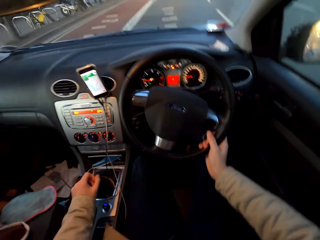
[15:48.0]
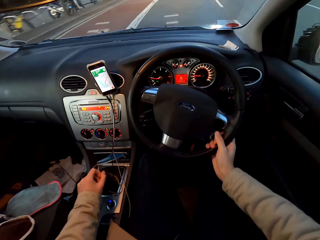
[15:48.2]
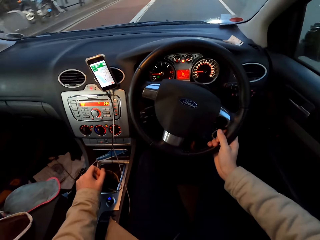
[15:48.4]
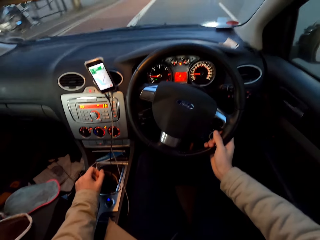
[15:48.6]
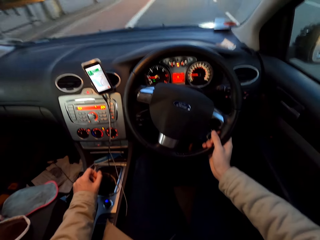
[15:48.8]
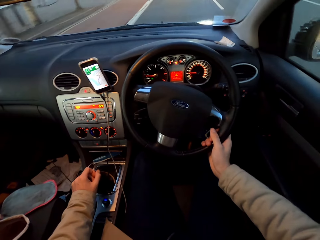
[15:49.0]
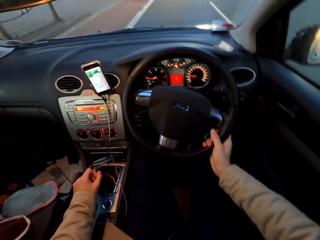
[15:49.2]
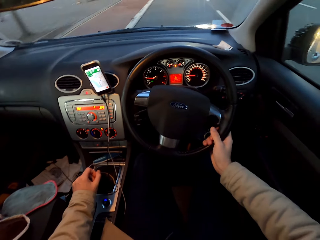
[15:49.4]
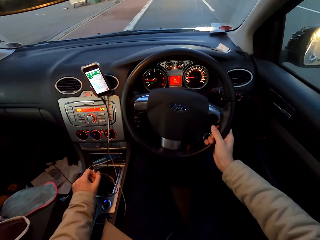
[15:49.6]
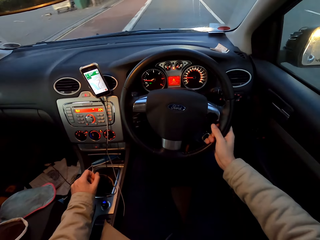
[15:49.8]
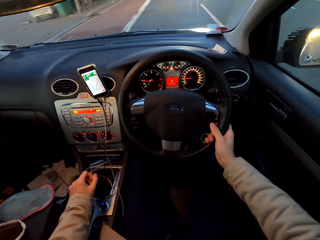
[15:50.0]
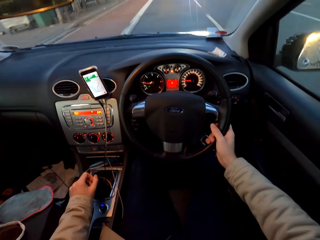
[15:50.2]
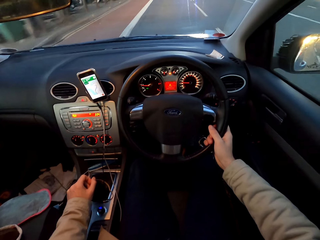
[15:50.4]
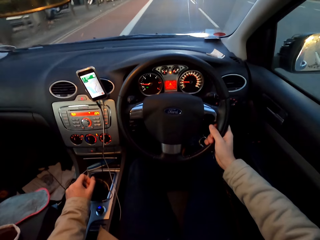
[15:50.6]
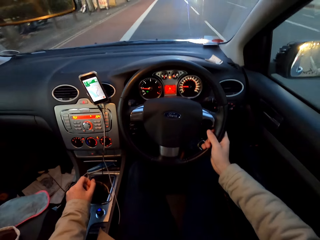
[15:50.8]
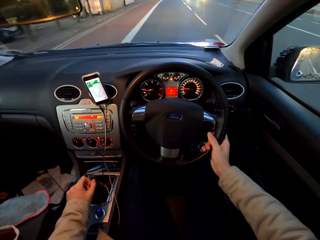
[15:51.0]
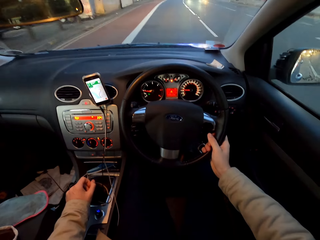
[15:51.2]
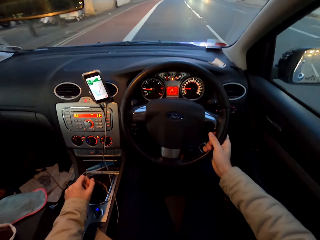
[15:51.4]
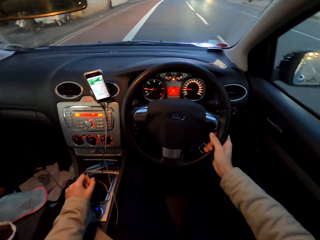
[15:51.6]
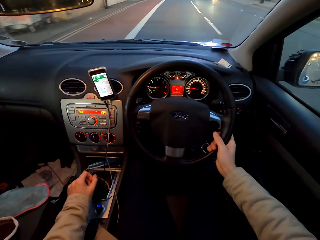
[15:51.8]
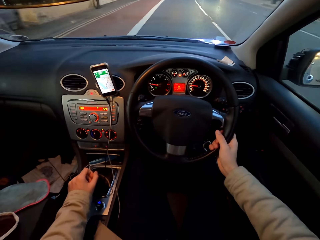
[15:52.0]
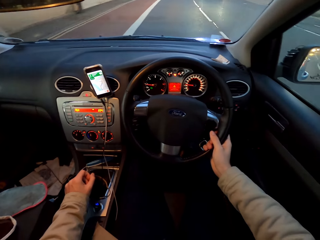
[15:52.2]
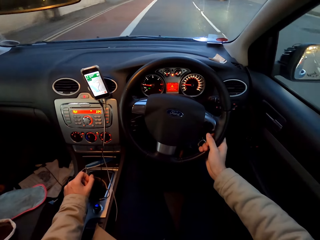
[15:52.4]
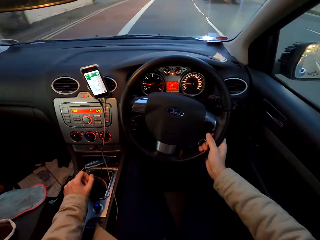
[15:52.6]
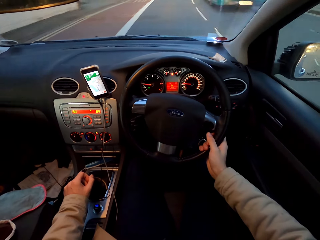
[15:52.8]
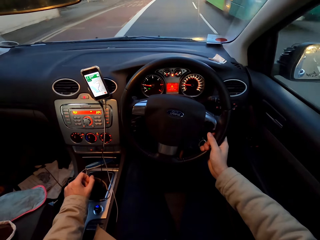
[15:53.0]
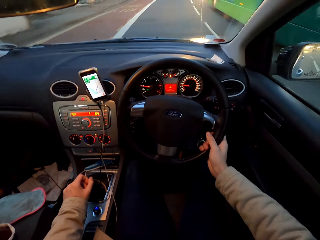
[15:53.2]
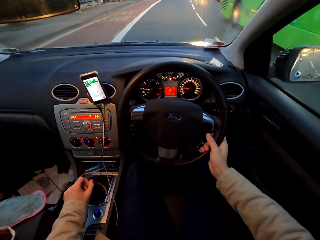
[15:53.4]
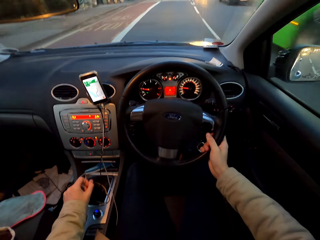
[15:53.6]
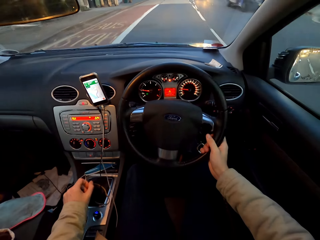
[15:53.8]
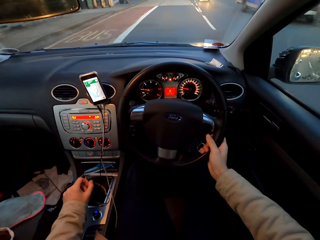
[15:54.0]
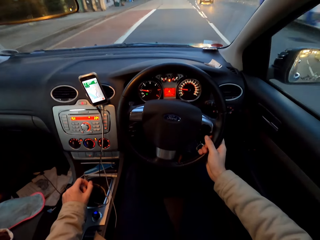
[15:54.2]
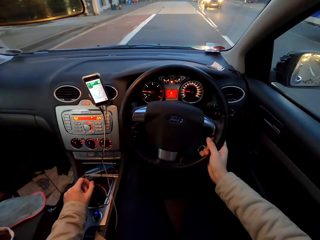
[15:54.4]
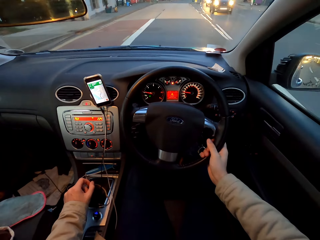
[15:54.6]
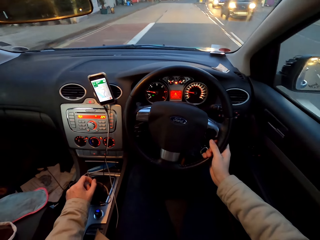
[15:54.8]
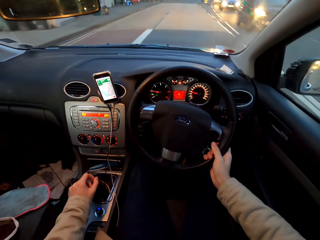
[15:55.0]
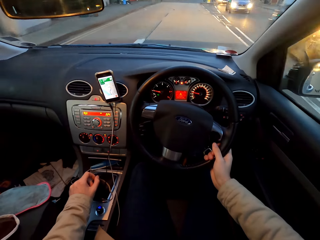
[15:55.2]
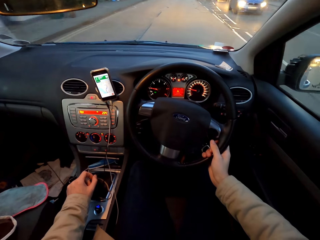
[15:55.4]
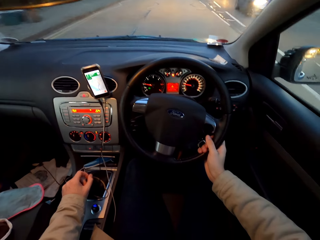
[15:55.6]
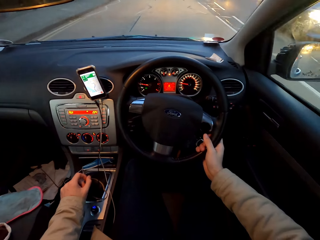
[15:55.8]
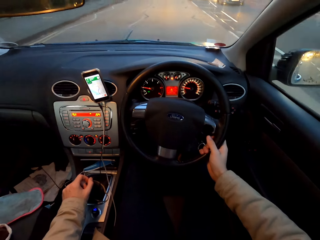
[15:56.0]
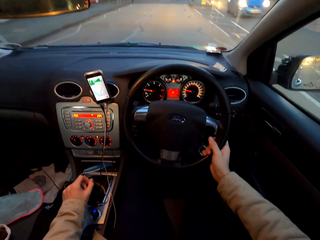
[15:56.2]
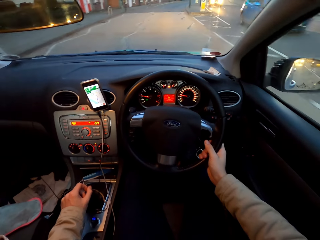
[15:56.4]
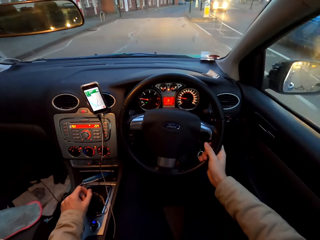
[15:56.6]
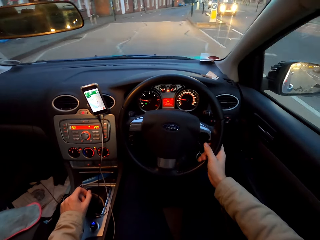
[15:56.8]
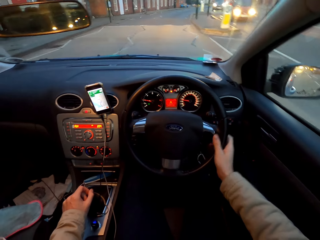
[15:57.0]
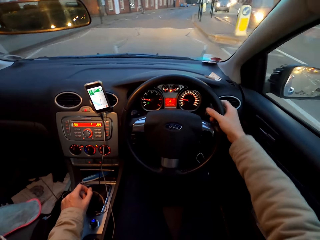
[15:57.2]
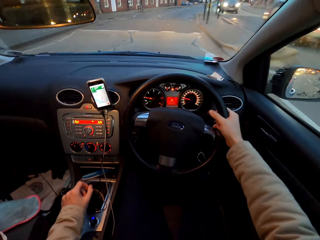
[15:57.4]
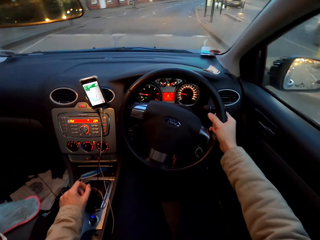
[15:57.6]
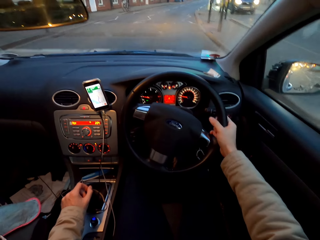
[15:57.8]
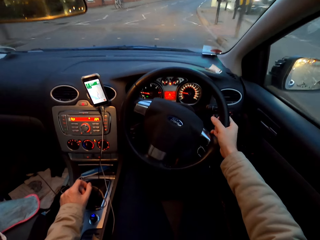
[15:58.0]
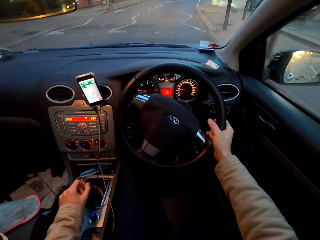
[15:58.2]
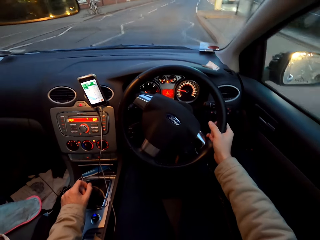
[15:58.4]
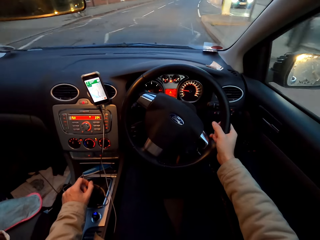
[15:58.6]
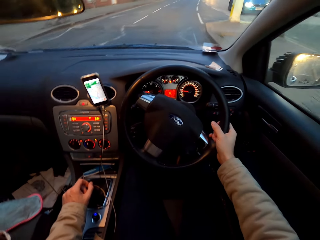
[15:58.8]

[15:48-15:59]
The camera wearer drives past some vehicles.

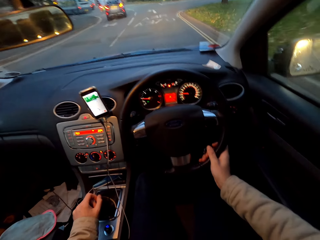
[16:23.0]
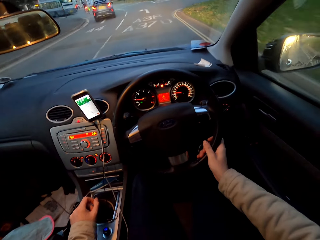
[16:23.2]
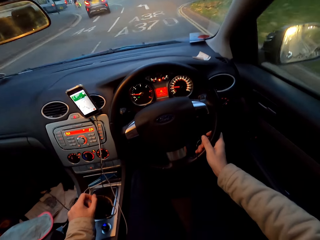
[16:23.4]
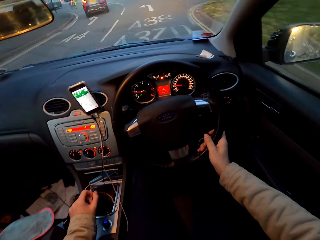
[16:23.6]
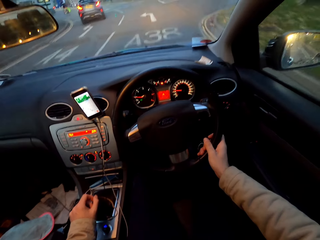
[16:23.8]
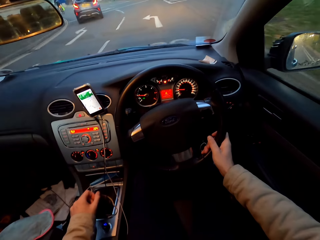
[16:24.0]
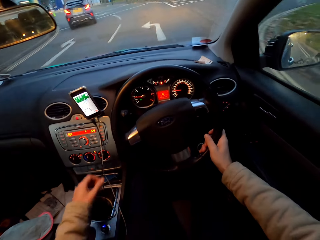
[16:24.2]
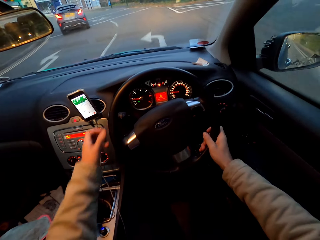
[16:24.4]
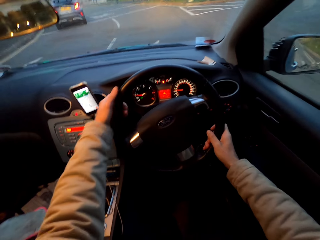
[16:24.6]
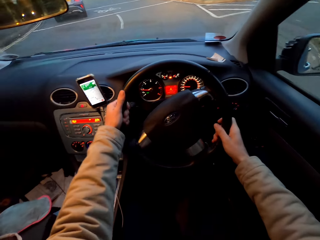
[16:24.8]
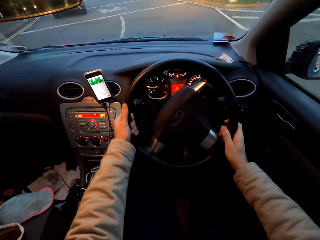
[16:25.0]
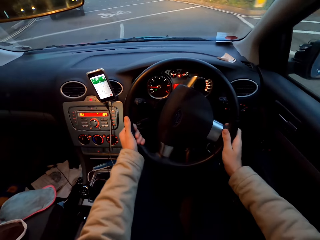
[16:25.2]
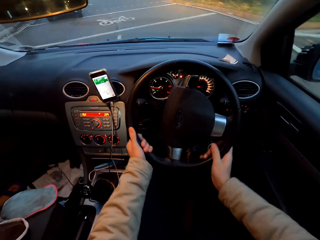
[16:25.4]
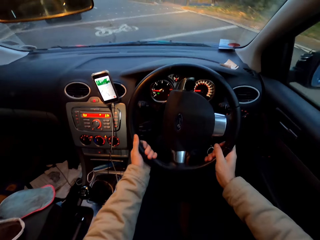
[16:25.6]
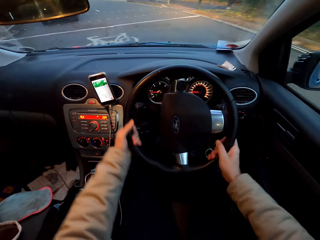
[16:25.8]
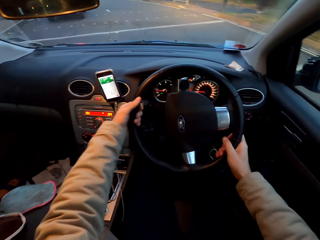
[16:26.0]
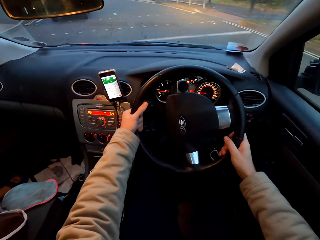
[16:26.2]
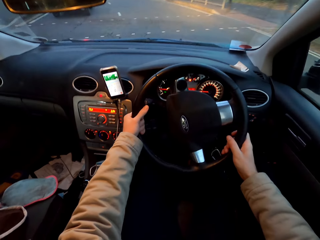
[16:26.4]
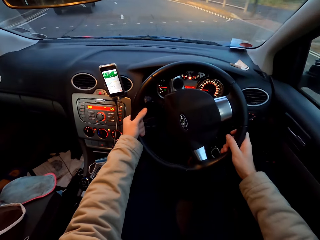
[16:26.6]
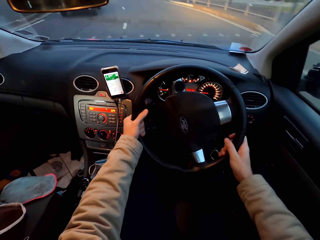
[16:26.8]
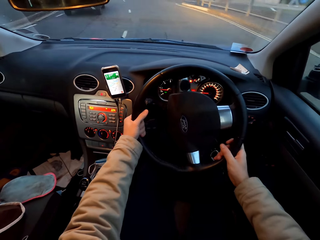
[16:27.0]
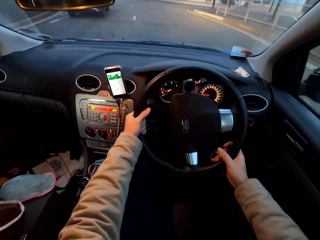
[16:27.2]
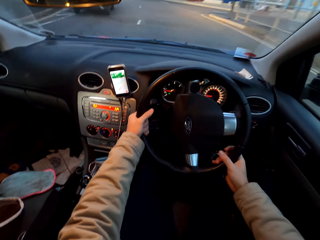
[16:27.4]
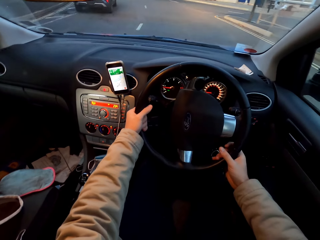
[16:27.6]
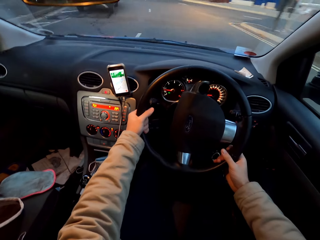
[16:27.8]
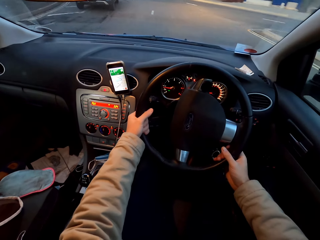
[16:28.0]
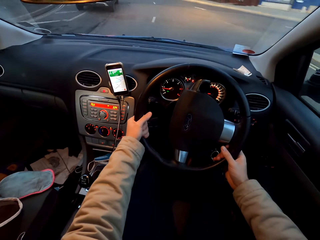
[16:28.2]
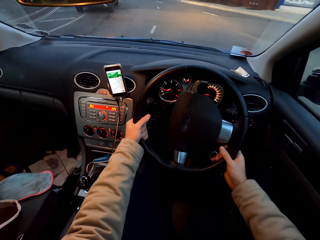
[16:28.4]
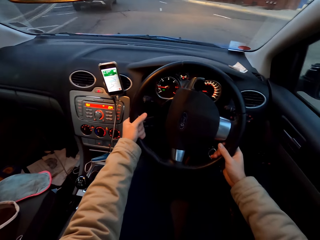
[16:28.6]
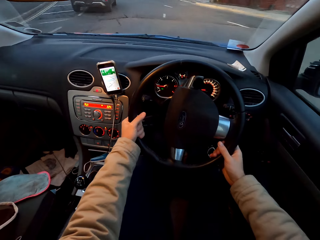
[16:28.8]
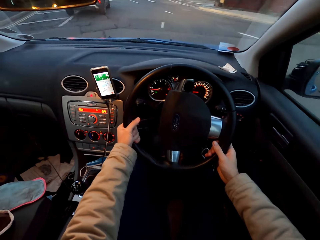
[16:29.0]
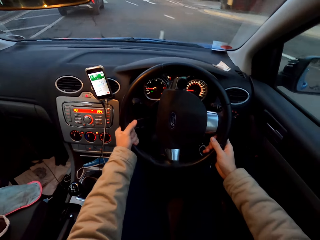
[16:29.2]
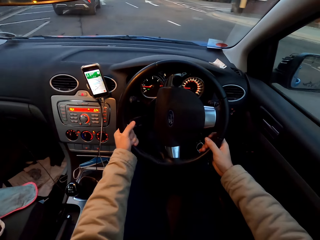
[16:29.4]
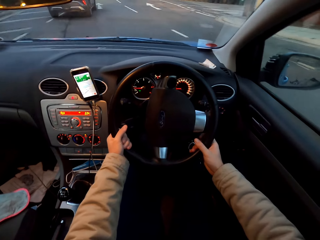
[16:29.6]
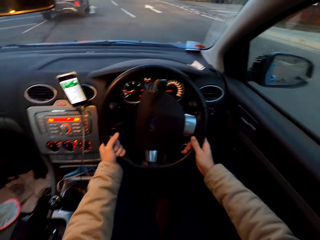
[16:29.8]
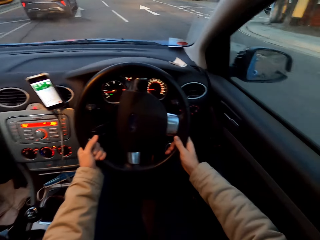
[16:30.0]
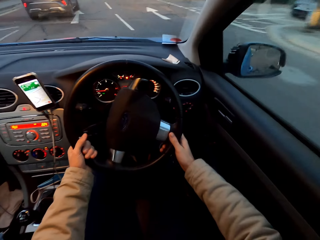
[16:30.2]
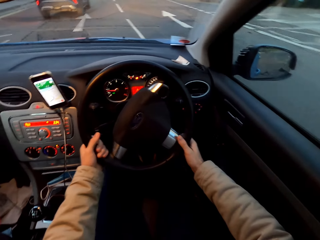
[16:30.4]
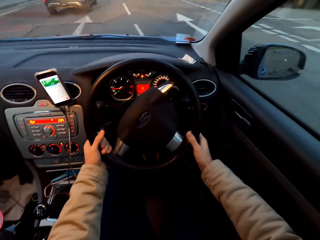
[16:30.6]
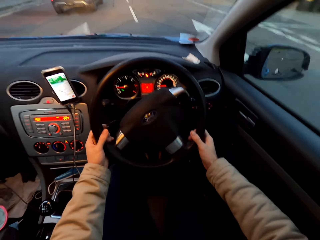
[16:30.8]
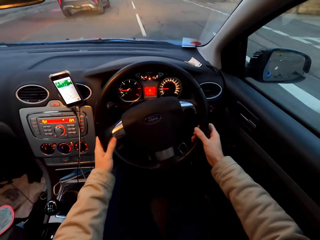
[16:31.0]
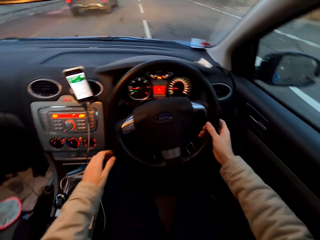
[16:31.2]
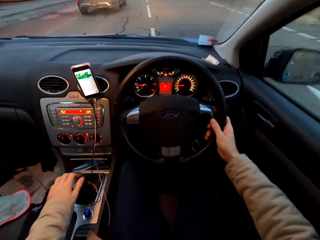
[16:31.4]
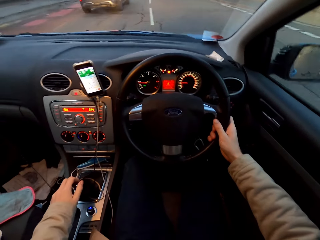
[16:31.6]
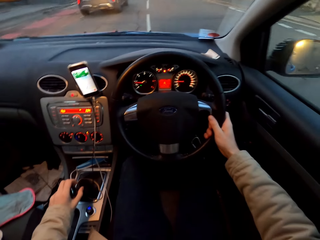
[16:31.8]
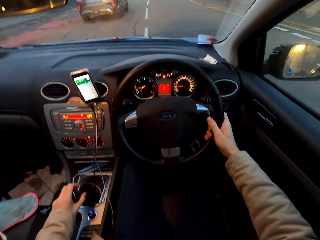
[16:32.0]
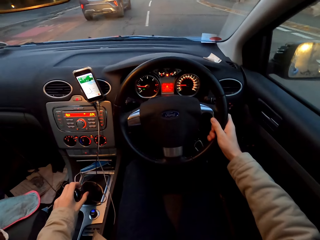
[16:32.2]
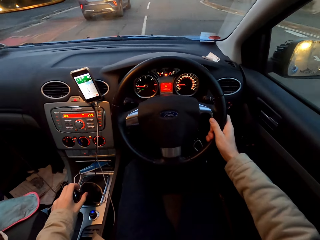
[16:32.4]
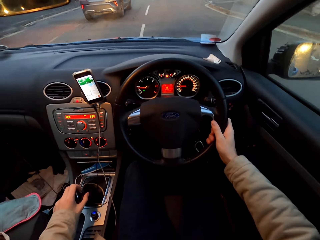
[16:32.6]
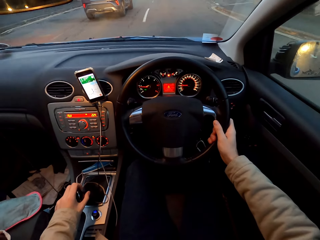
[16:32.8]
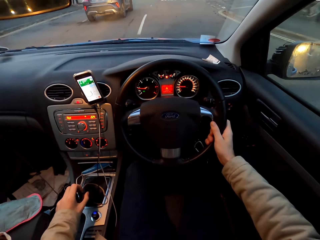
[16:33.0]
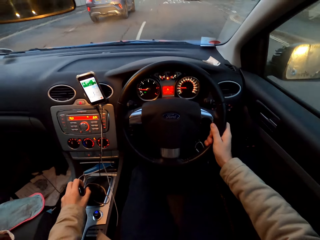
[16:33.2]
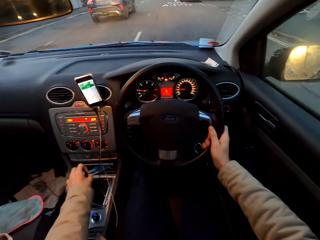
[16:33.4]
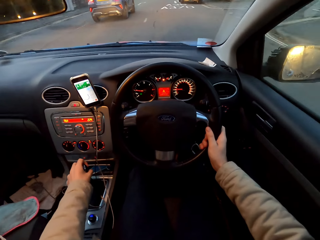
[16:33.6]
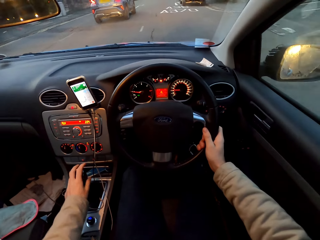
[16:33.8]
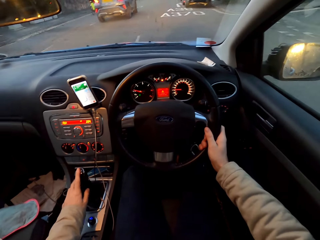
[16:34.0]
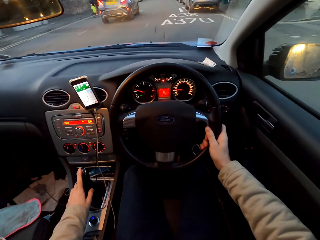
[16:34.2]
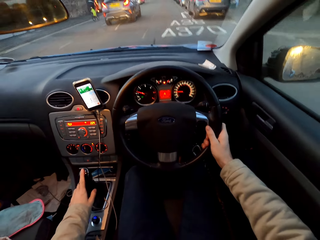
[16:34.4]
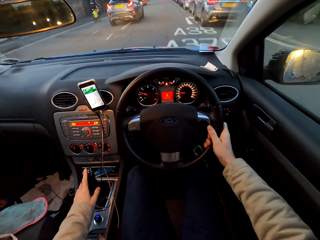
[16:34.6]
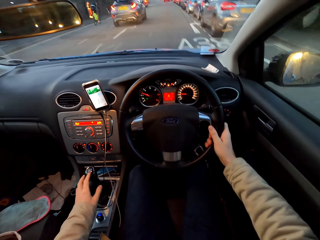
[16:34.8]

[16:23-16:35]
The camera wearer drives the car with both hands. He puts the left hand on the steering. He operates the gearstick of the car with his left hand. He touches the gear knob.
